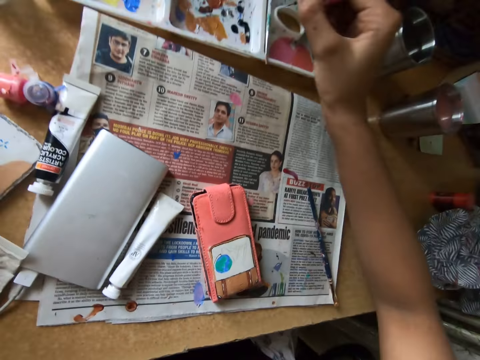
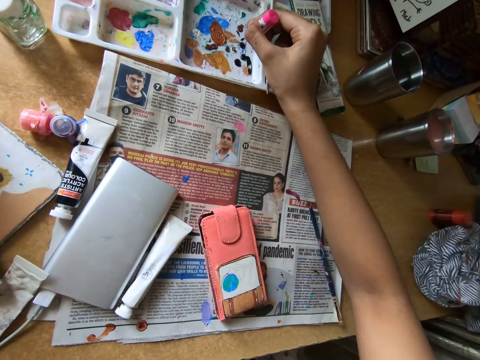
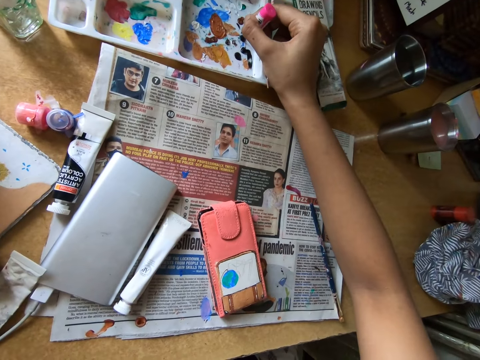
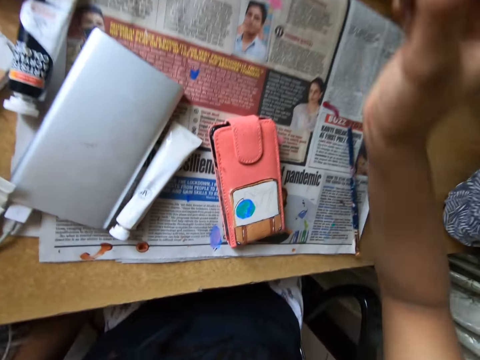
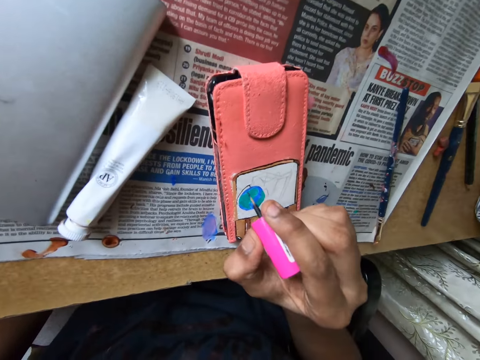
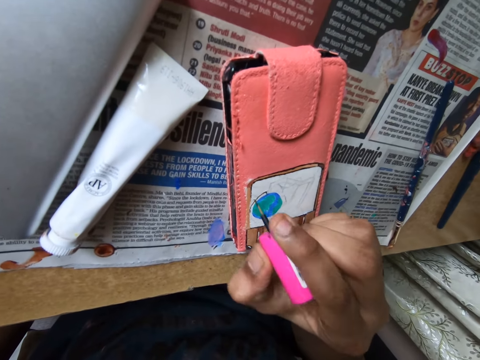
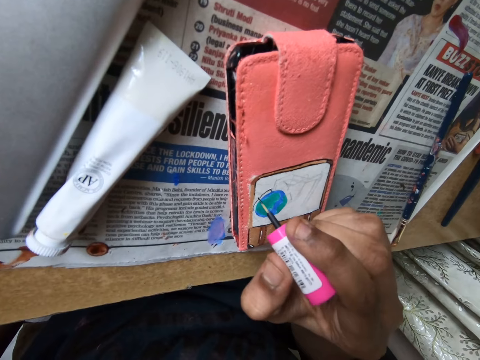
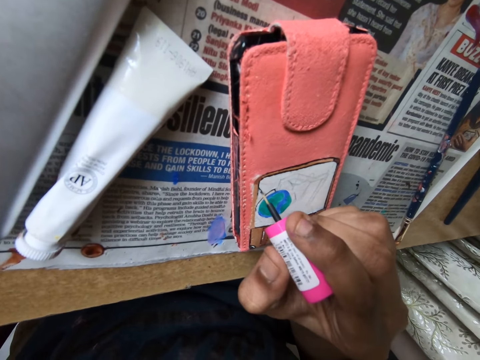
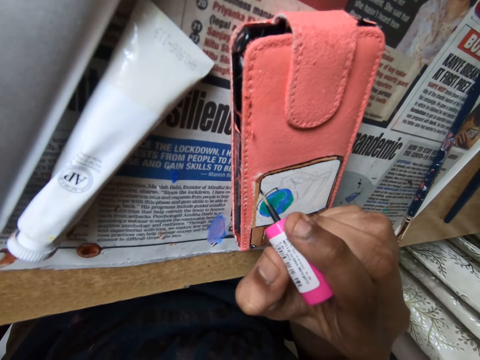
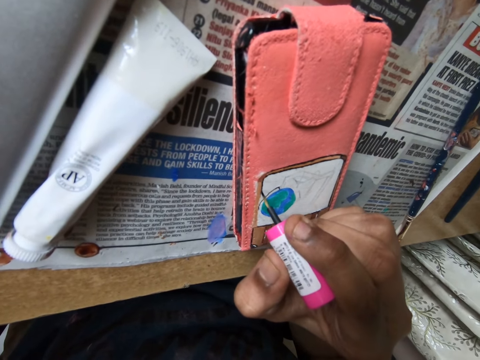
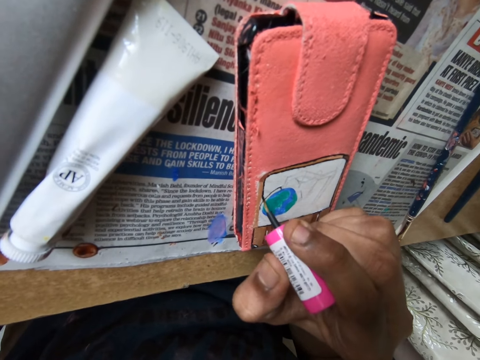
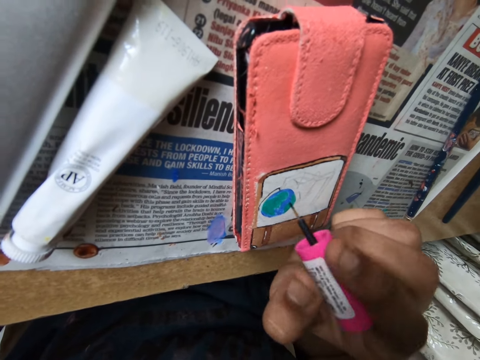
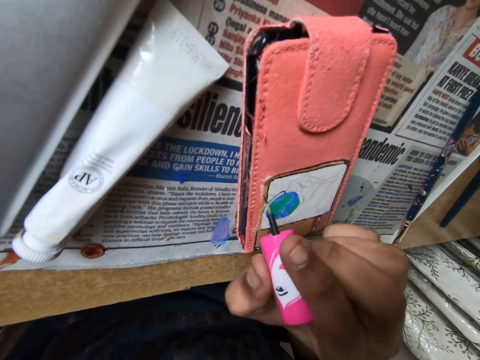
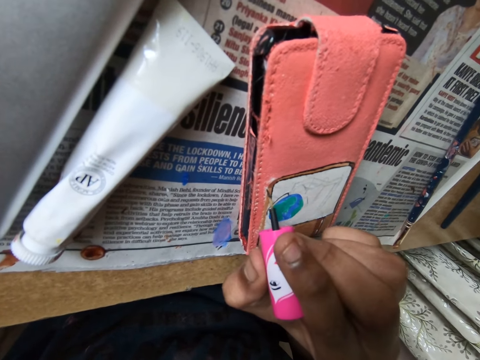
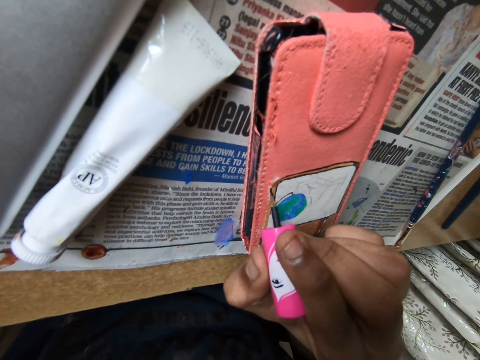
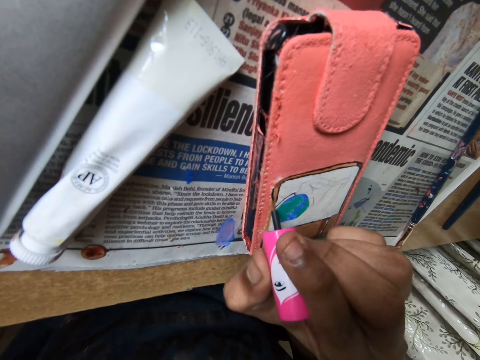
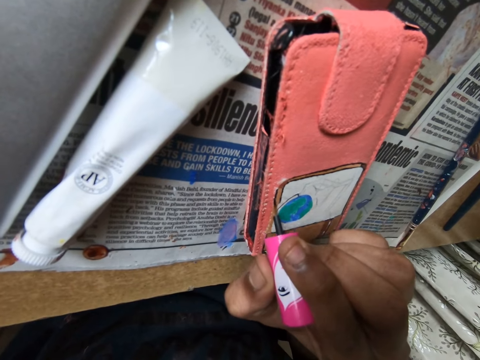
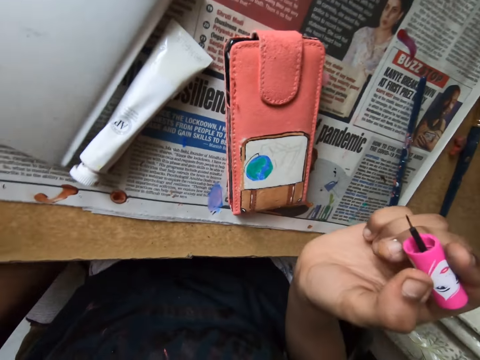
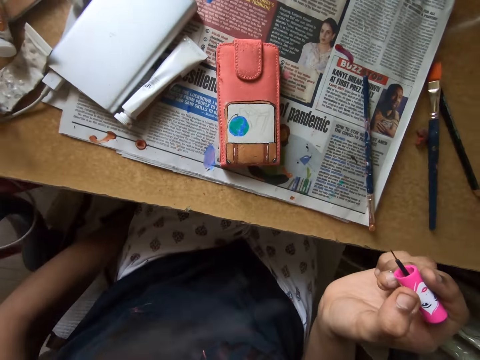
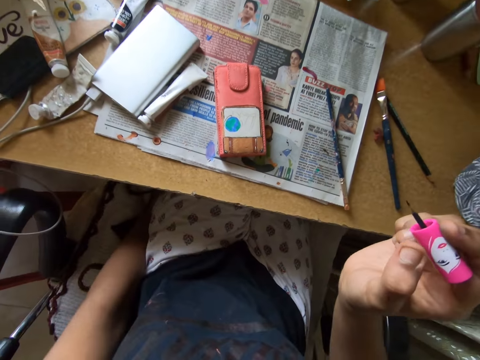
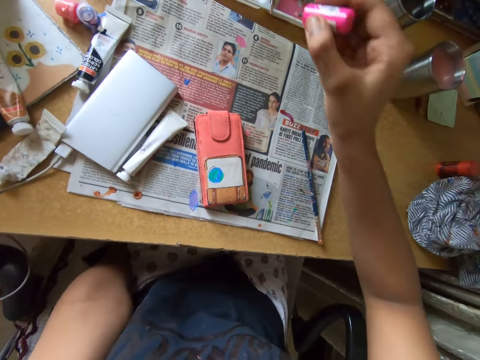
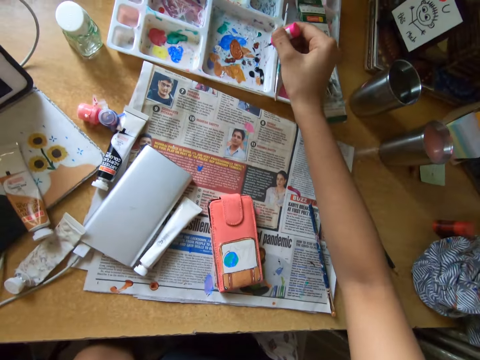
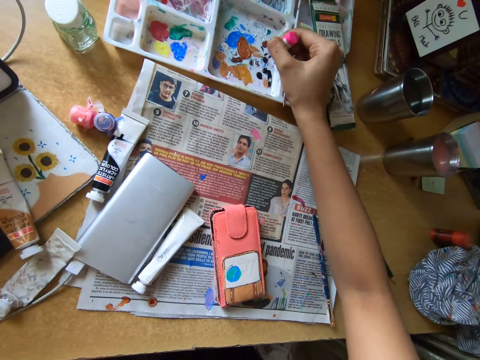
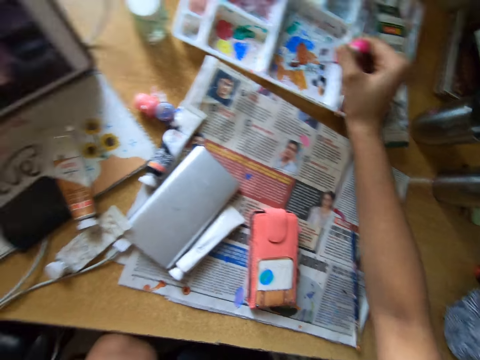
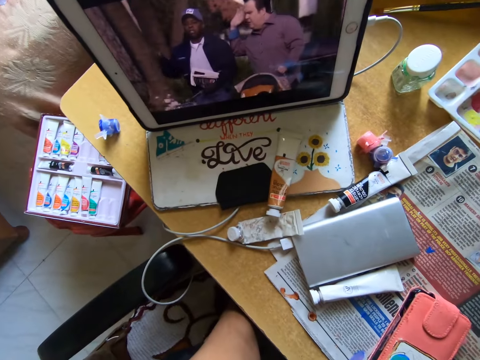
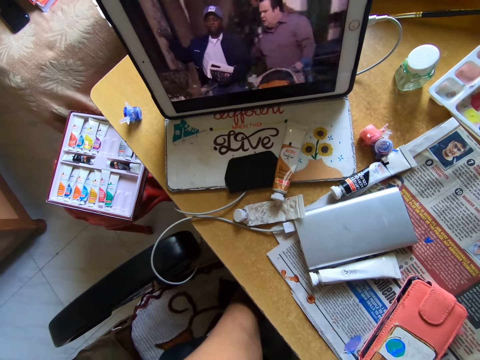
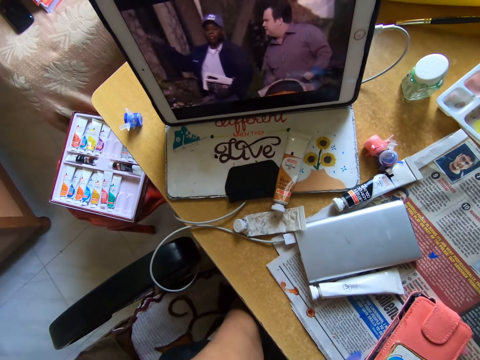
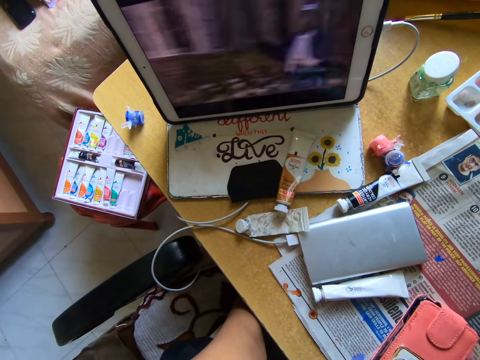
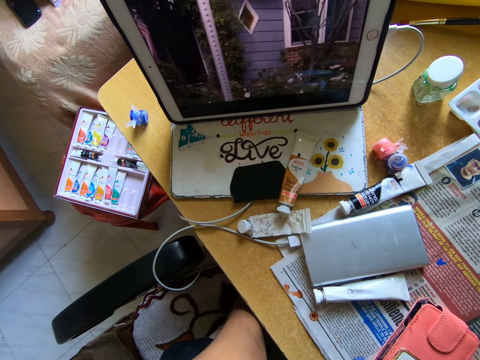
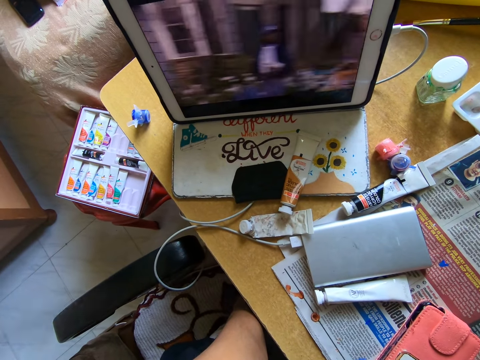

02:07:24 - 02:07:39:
The camera wearer scoops paint from a paint pallet with a paint brush. They paint a pouch with the paint brush. They look around a room. They scoop paint from the paint pallet with the paint brush. They look around the room. They look at the iPad.

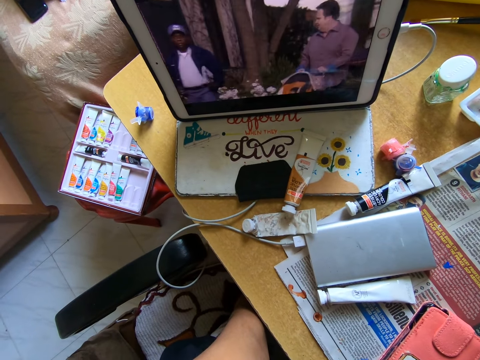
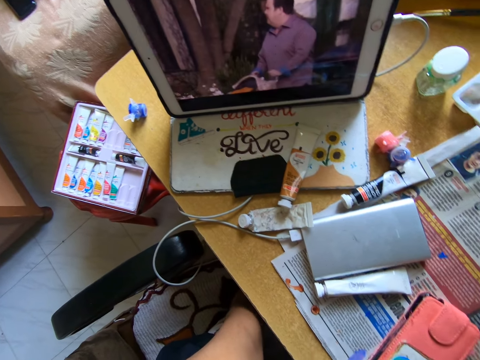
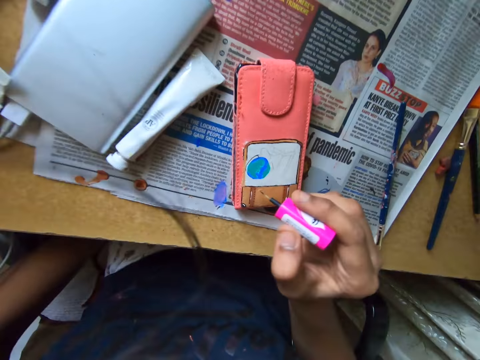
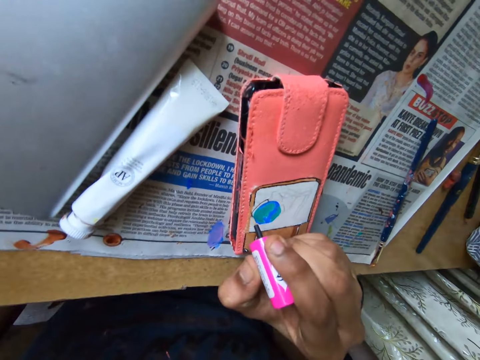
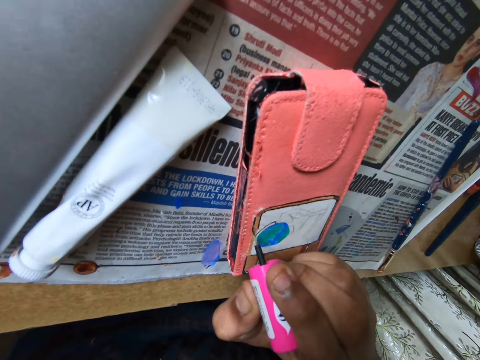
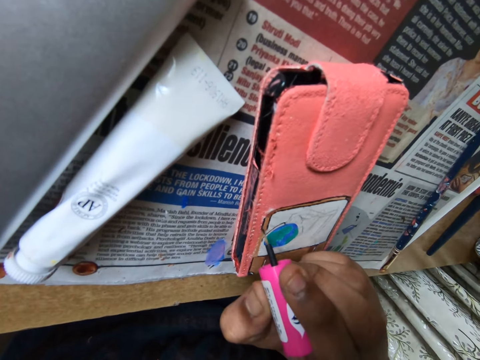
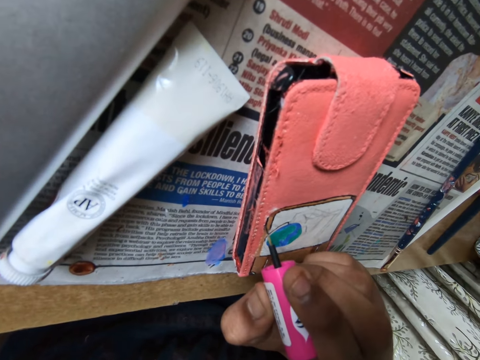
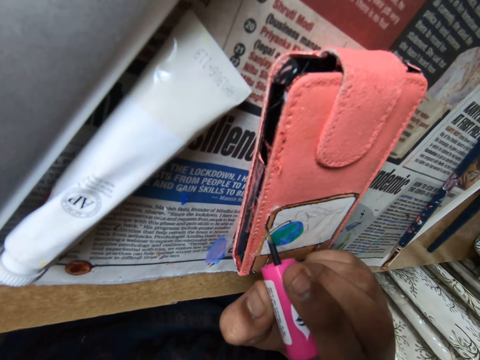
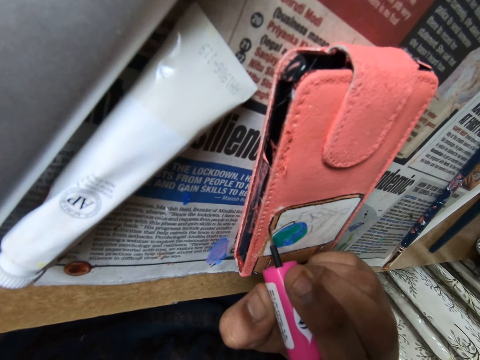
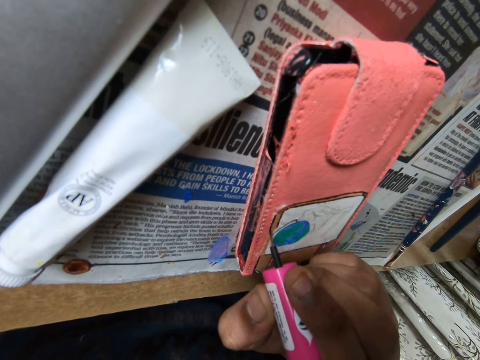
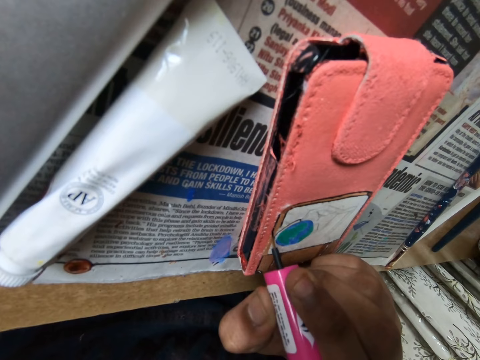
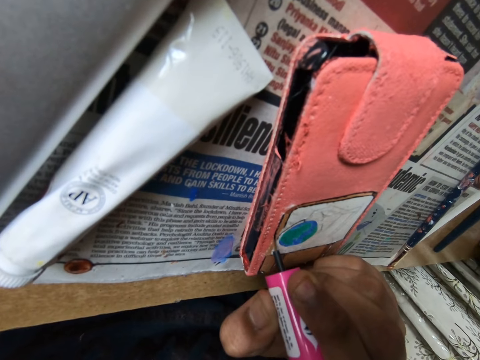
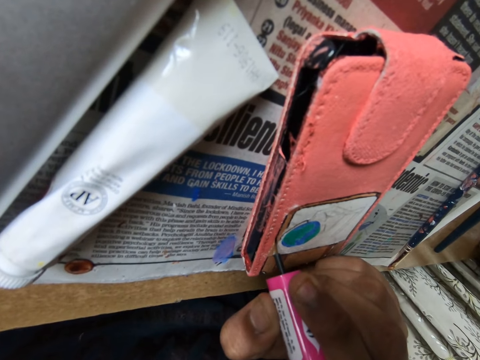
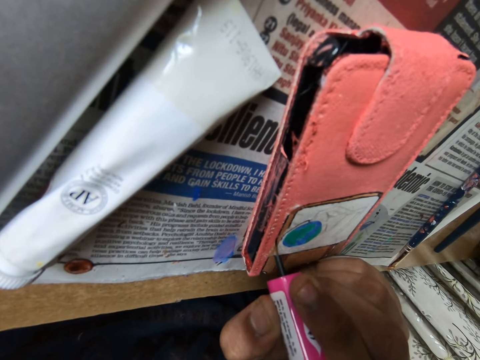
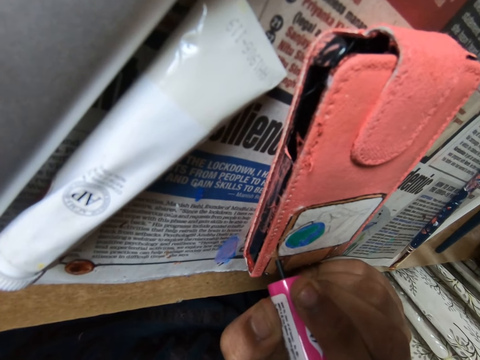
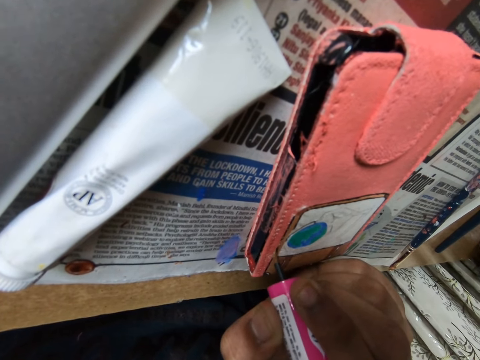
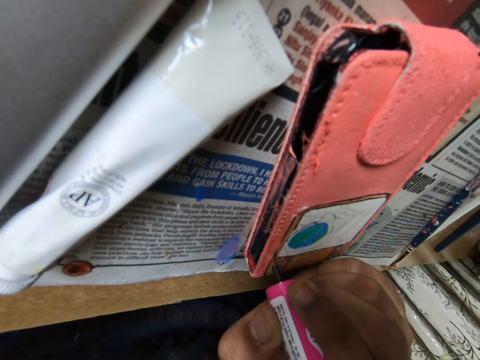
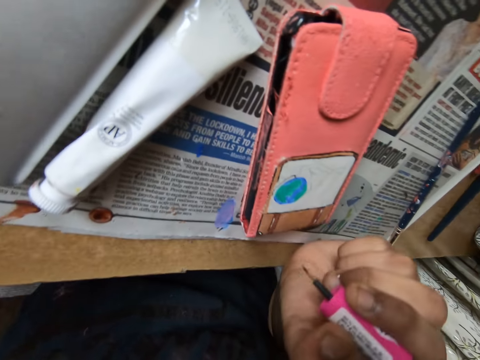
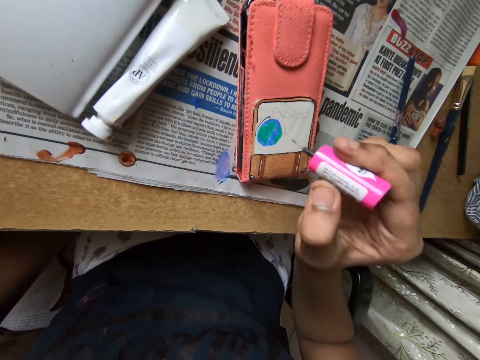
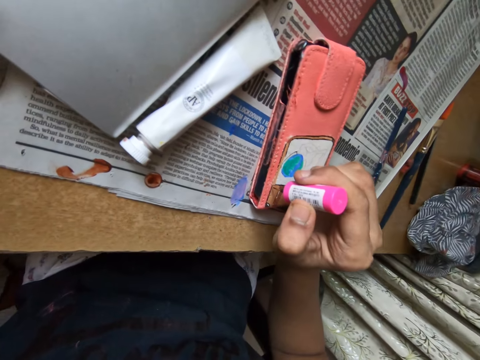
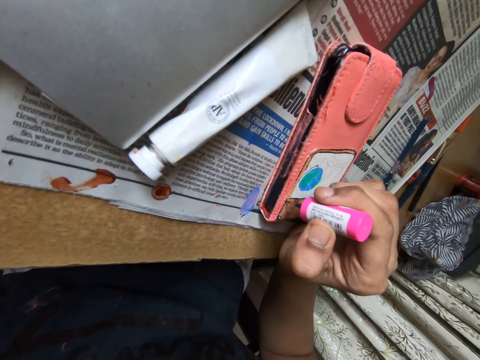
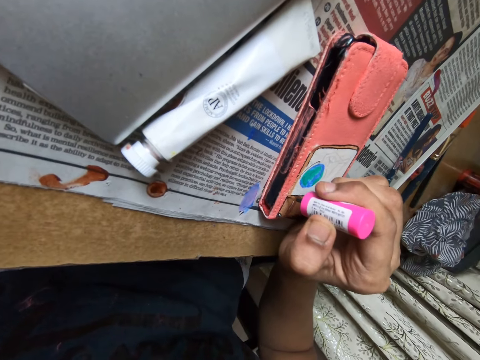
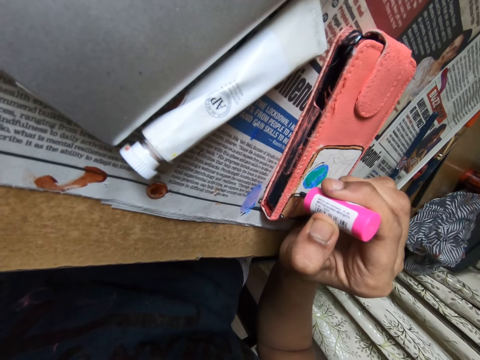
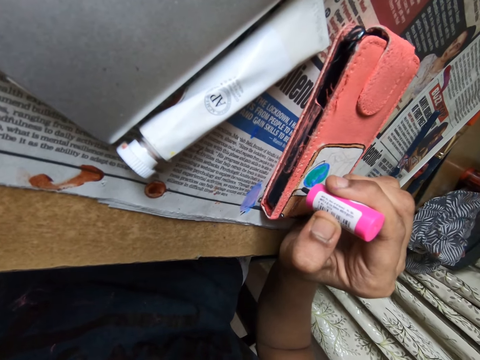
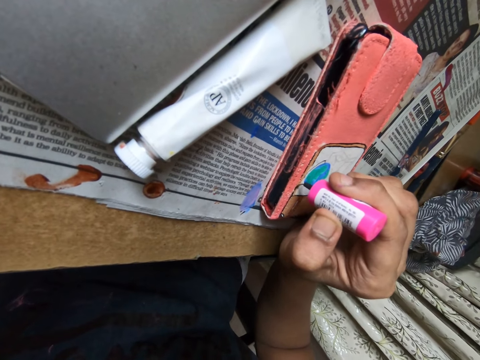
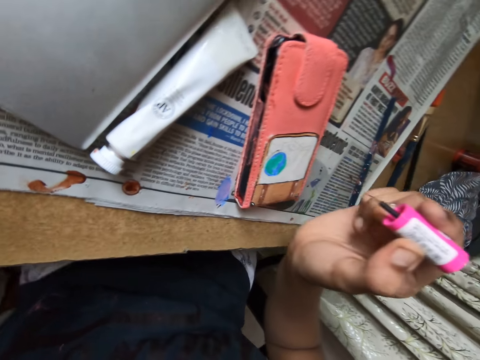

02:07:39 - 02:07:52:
The camera wearer paints a pouch with a paint brush. They adjust the paint brush on the pouch. They paint the pouch with the paint brush.
